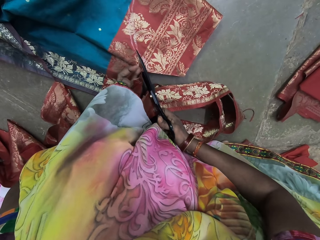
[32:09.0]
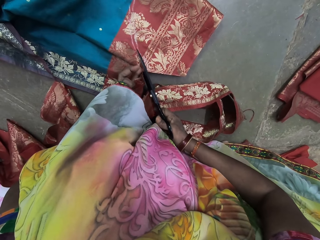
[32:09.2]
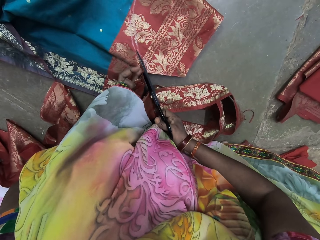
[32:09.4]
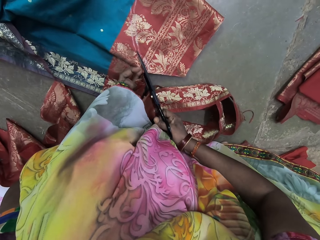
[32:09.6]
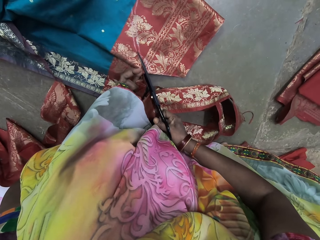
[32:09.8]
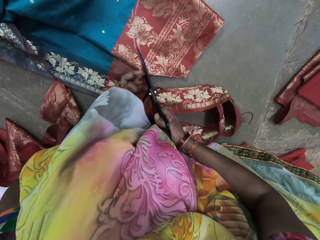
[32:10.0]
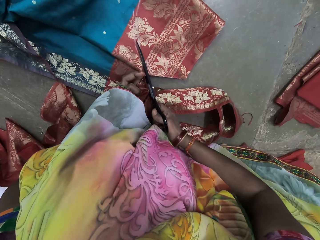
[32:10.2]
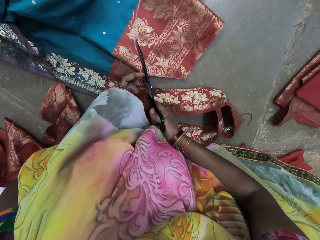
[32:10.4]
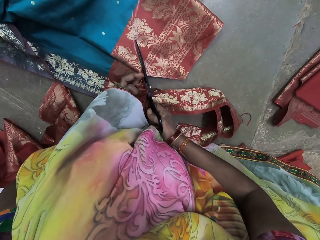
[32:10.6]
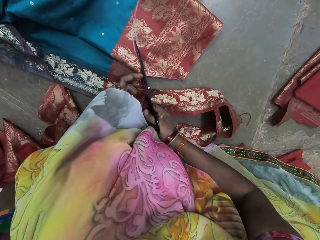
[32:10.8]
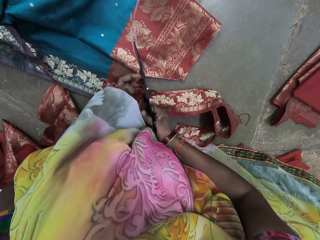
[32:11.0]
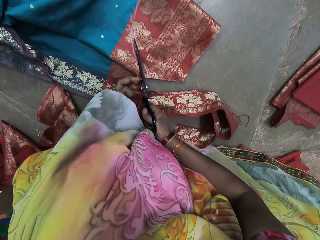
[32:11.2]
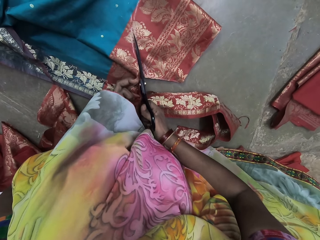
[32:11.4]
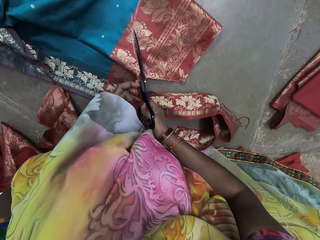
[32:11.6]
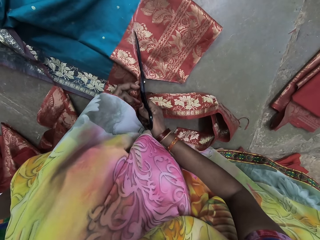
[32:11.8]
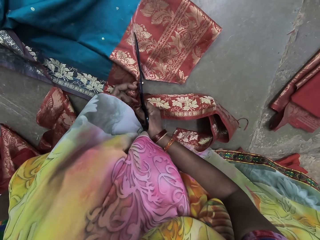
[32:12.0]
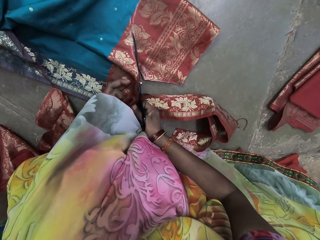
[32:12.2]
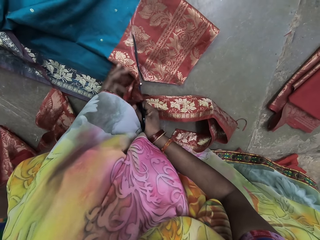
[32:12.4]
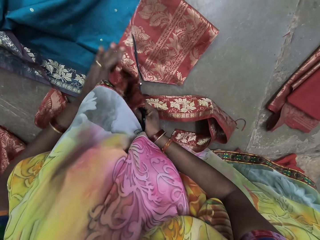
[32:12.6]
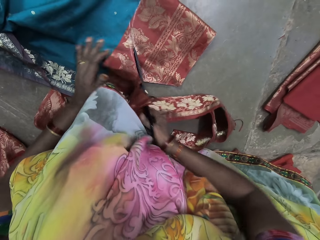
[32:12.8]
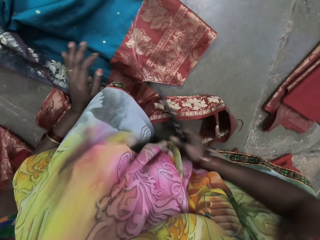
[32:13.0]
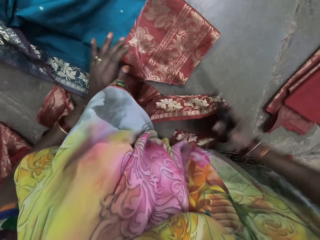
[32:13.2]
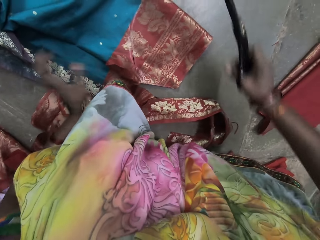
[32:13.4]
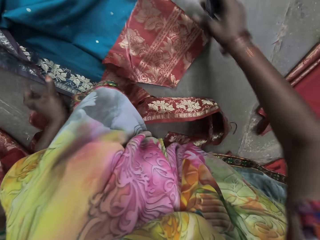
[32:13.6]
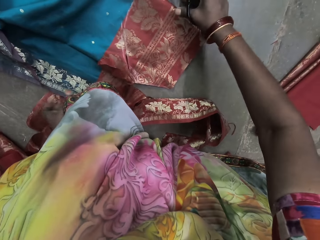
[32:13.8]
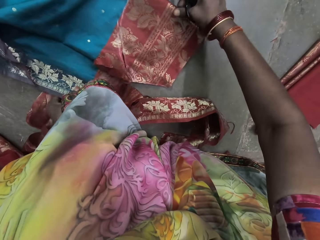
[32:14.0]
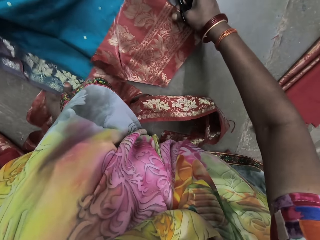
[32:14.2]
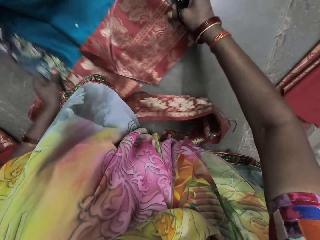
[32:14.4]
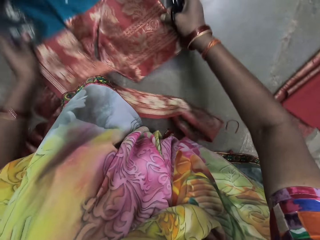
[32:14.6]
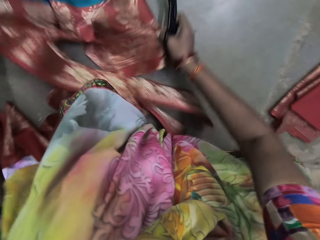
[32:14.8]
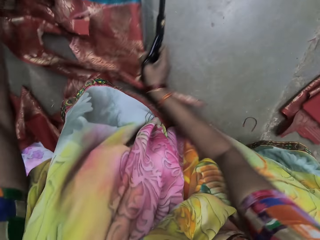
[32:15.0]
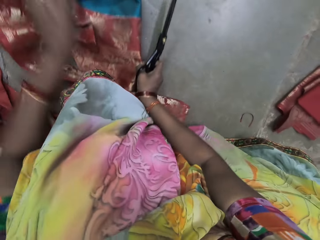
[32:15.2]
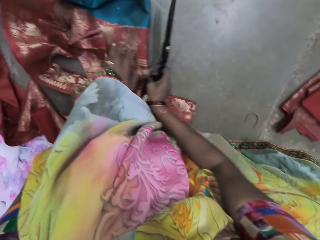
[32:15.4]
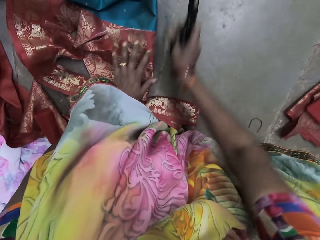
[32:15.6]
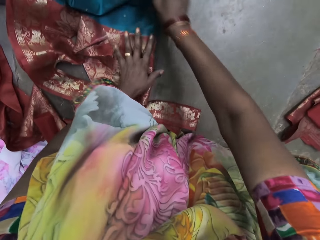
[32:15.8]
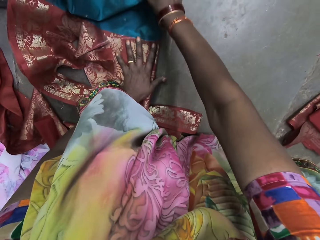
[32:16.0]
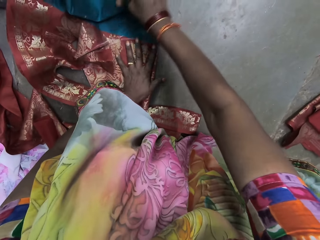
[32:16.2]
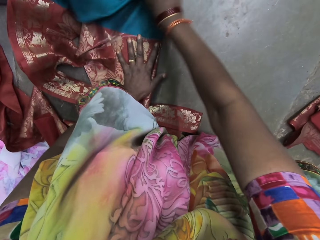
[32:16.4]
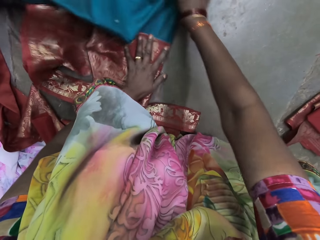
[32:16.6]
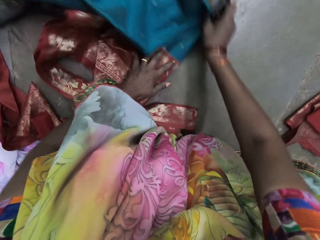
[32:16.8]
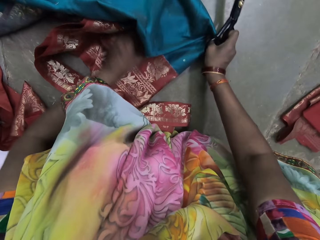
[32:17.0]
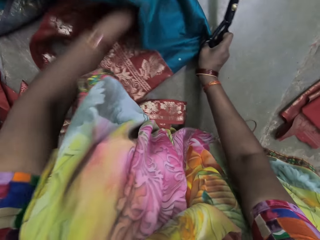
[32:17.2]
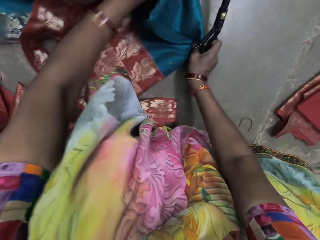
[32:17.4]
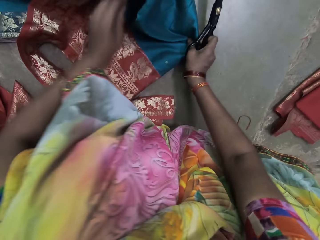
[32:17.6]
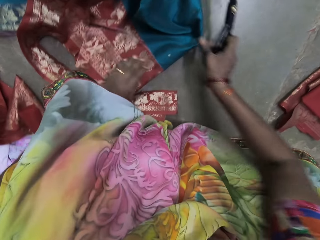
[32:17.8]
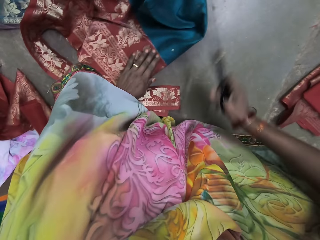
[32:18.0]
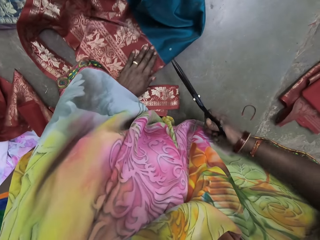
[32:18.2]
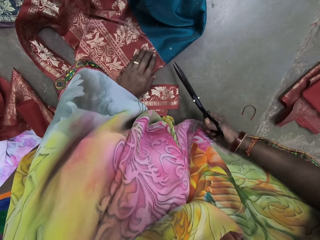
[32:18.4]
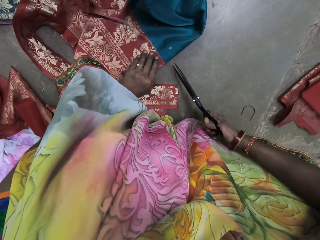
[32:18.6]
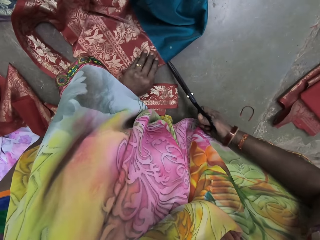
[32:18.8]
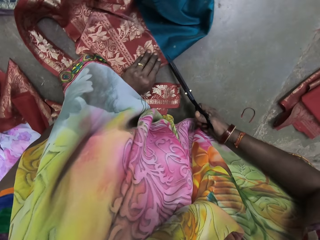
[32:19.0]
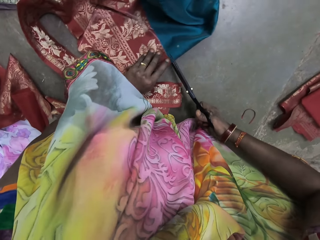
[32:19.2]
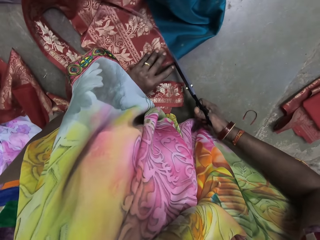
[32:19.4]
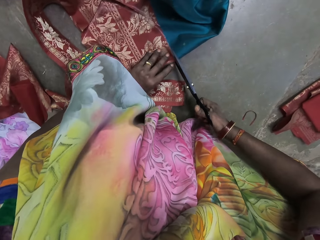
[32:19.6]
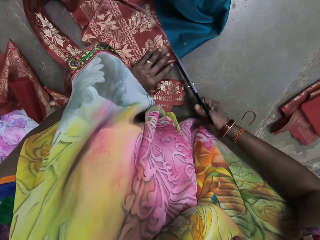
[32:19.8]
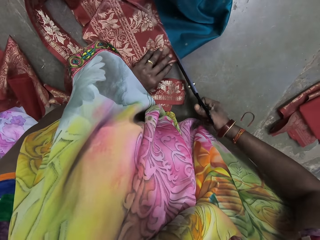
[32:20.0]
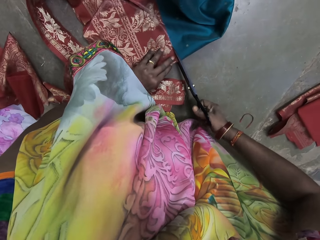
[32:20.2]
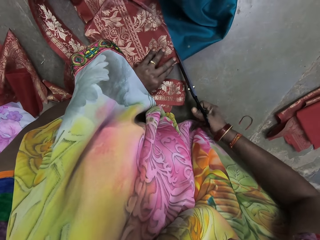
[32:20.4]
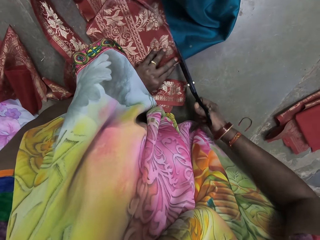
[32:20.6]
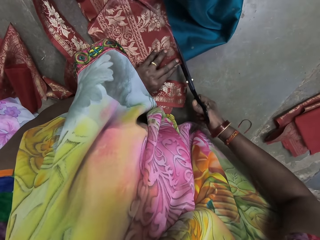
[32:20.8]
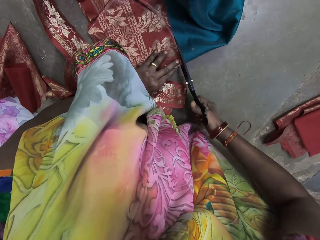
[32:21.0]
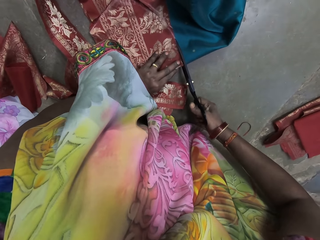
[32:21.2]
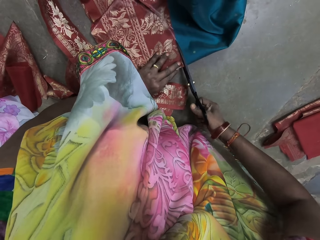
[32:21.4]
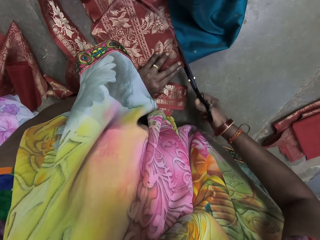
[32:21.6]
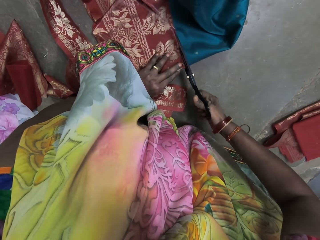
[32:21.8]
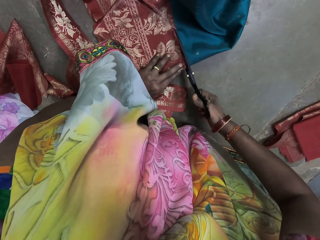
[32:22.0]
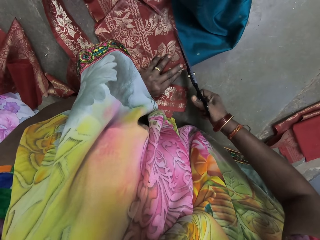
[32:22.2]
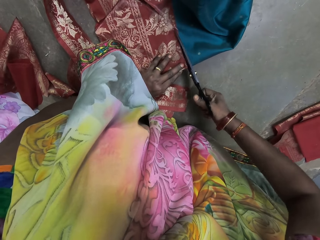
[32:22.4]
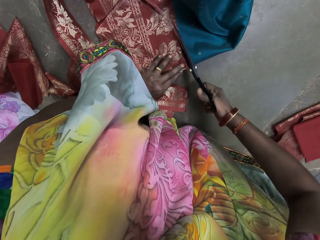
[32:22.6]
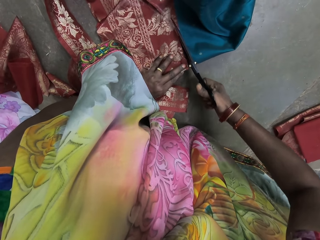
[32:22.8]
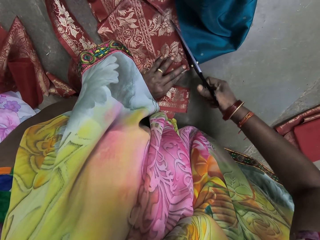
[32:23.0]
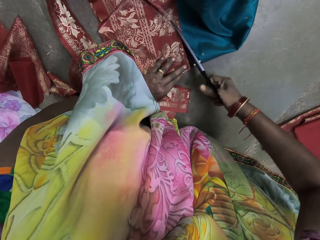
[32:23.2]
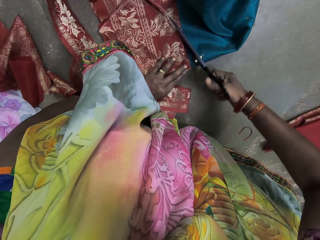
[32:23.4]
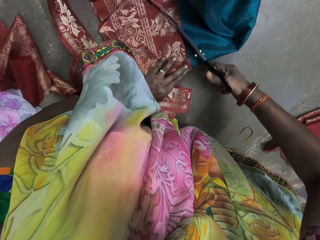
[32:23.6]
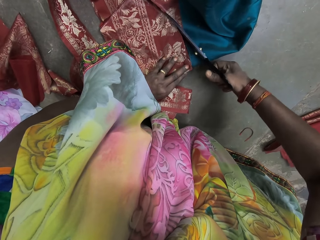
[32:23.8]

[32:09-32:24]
The camera wearer cuts the fabric on the floor with the pair of scissors in her right hand. She moves the fabric on the floor with her hands. She places her left hand on the fabric on the floor. She moves the fabric on the floor with her right hand. She touches the fabric on the floor with her right hand. She places her left hand on the fabric on the floor. She cuts the fabric on the floor with the pair of scissors in her right hand.

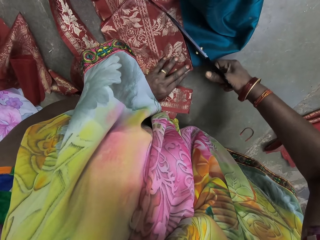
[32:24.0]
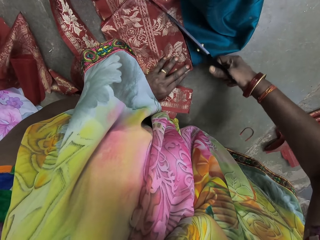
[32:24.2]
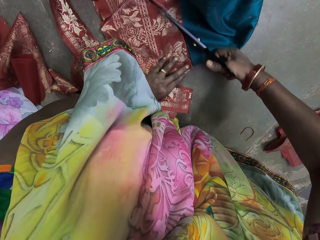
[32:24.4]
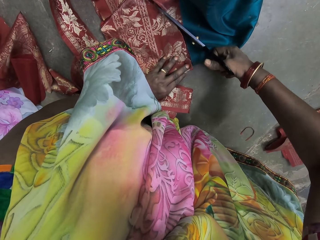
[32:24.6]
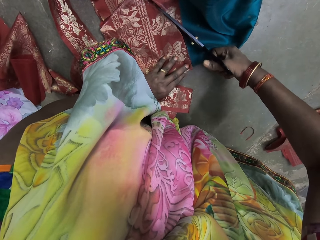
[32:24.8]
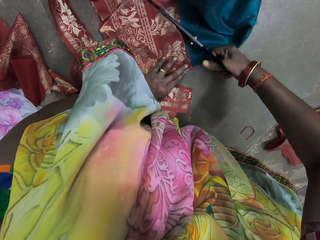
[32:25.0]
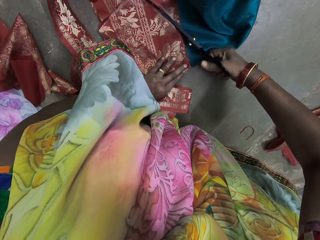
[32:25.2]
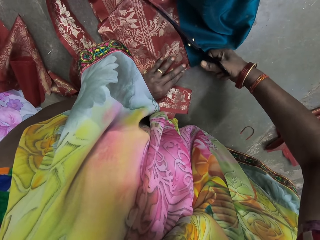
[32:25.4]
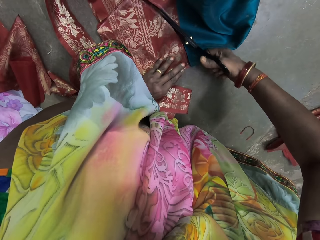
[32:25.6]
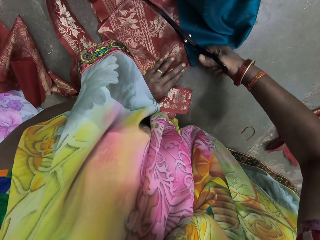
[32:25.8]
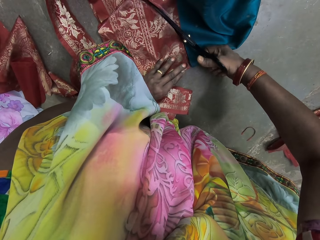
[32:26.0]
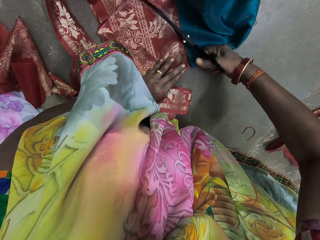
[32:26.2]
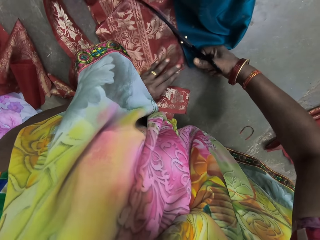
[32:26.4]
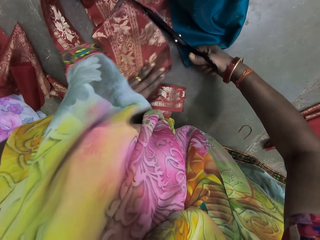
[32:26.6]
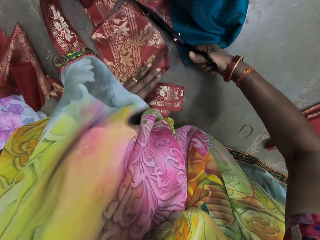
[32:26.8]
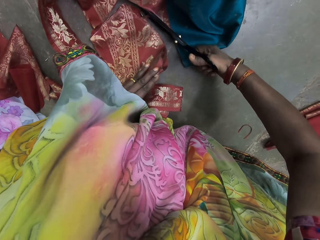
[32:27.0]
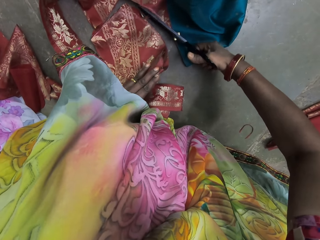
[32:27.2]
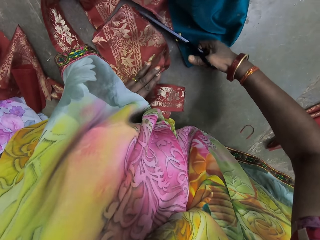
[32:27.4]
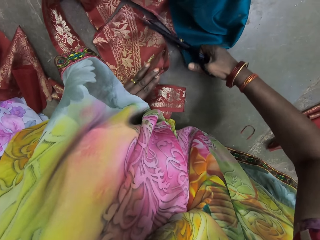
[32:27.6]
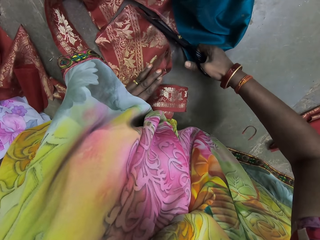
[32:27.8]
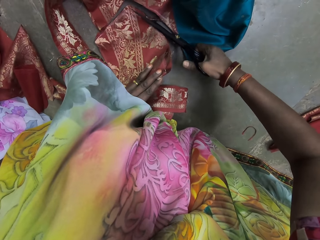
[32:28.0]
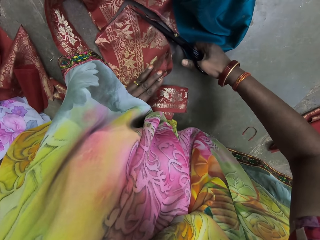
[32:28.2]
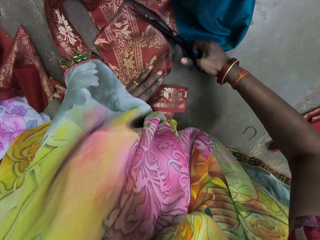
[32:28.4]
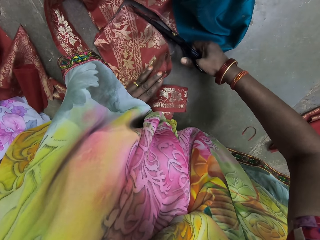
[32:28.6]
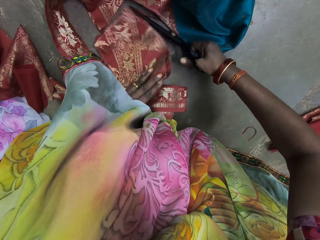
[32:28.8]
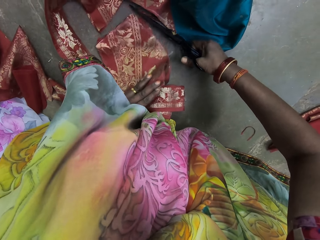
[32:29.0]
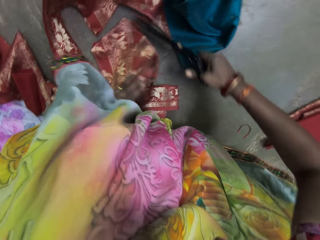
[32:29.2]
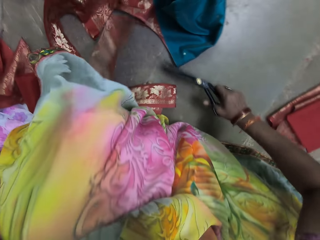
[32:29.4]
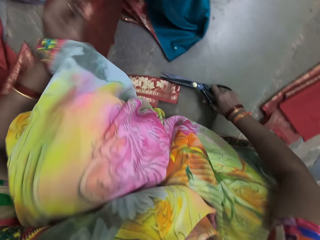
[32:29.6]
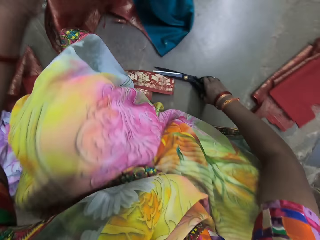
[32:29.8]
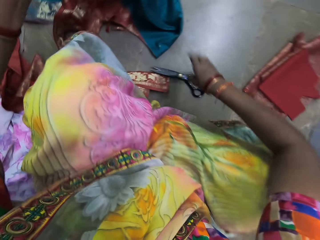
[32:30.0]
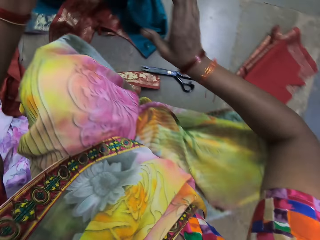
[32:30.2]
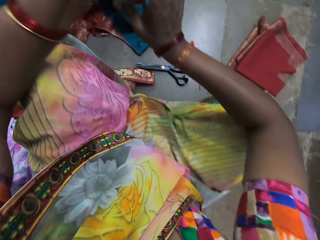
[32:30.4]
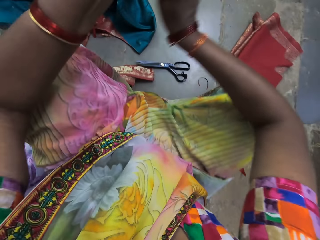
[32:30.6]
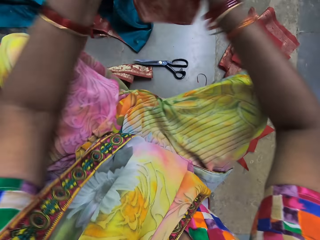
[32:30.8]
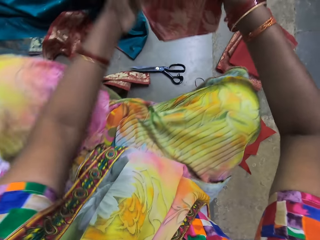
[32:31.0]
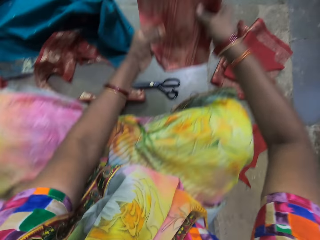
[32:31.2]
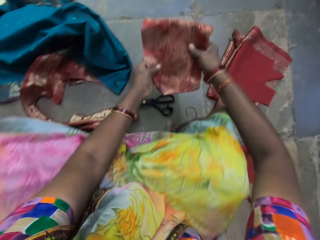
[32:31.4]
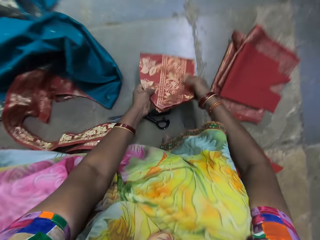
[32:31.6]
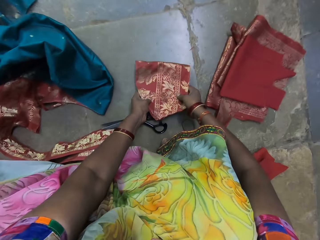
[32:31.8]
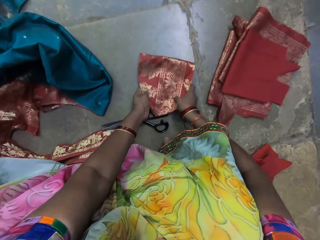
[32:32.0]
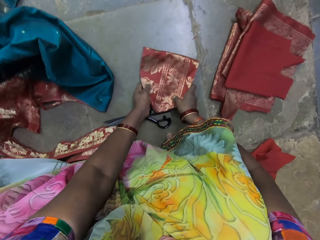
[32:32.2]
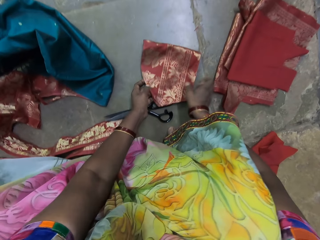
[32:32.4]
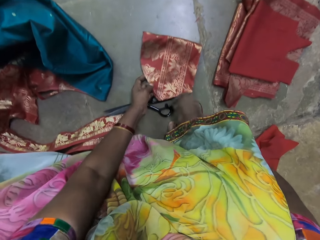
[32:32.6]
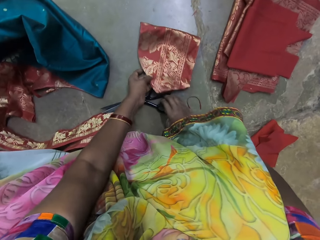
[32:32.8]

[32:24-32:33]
The camera wearer moves a piece of fabric on the floor with her left hand. She cuts the fabric on the floor with the pair of scissors in her right hand. She picks up the piece of fabric from the floor with her right hand. She places the pair of scissors on the floor with her right hand. She holds the piece of fabric with her hands. She touches the fabric. She places the piece of fabric on the floor with her hands.
